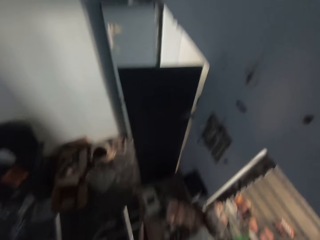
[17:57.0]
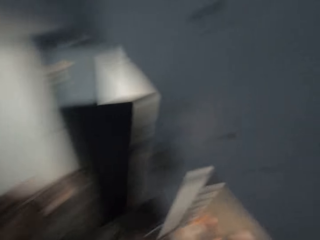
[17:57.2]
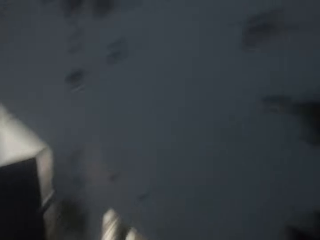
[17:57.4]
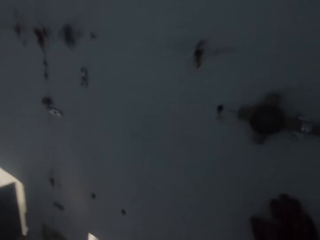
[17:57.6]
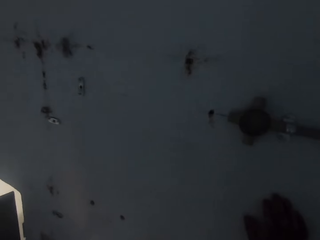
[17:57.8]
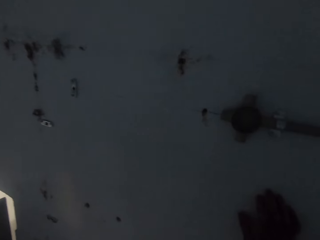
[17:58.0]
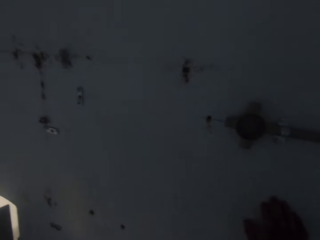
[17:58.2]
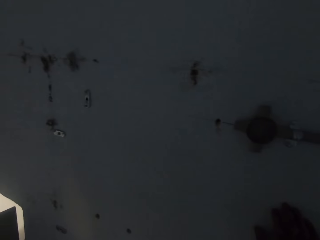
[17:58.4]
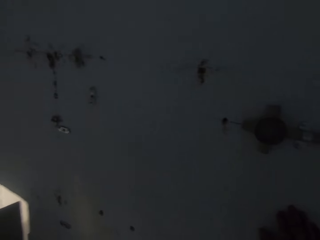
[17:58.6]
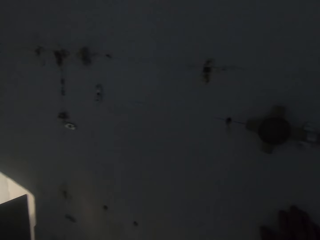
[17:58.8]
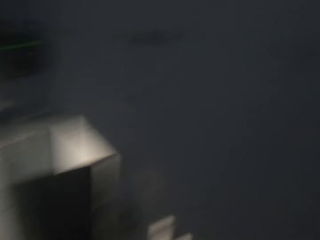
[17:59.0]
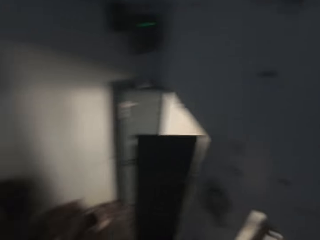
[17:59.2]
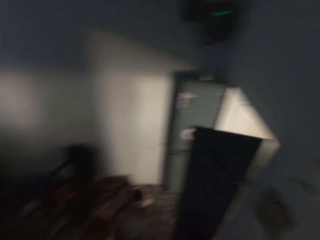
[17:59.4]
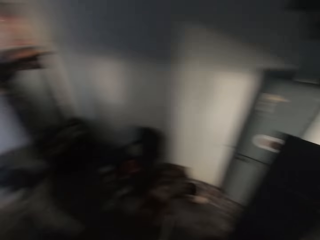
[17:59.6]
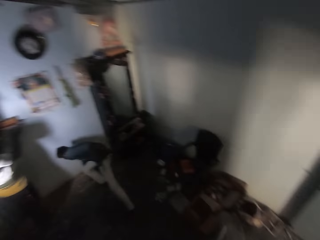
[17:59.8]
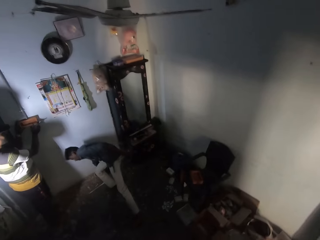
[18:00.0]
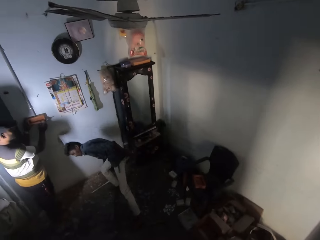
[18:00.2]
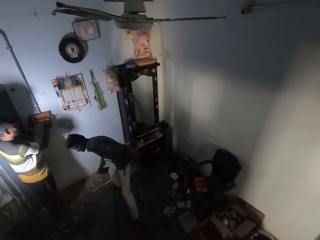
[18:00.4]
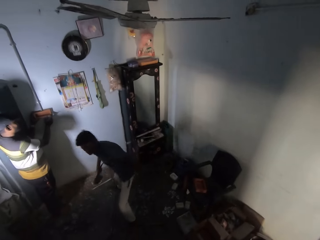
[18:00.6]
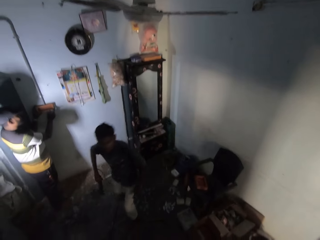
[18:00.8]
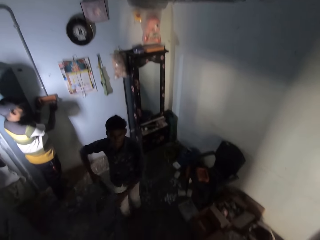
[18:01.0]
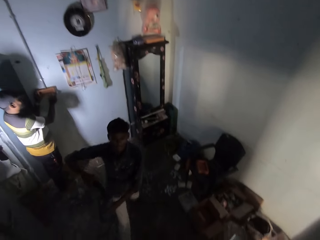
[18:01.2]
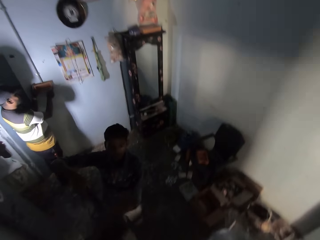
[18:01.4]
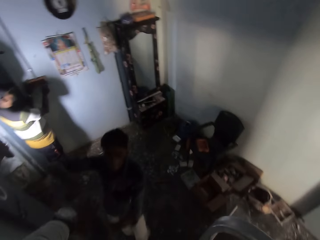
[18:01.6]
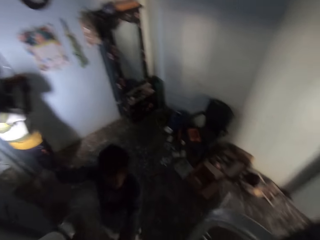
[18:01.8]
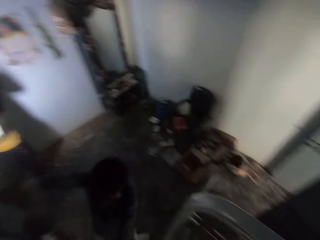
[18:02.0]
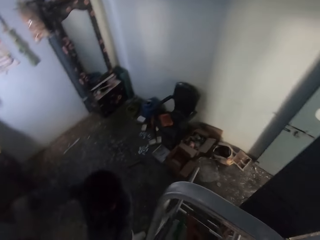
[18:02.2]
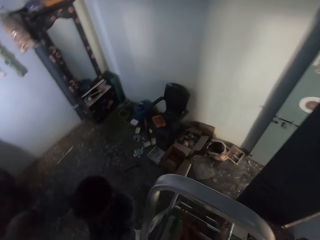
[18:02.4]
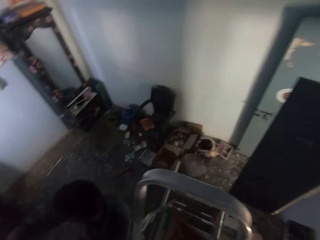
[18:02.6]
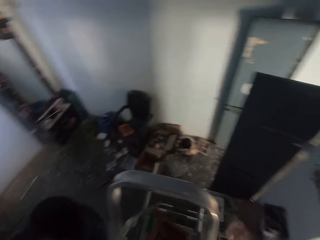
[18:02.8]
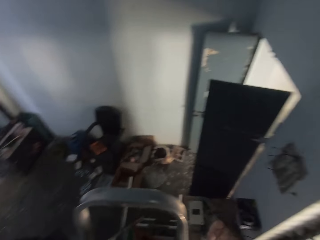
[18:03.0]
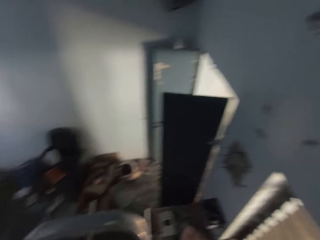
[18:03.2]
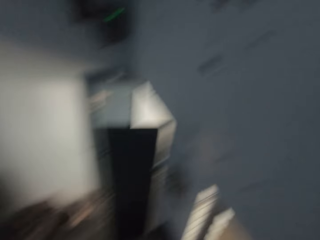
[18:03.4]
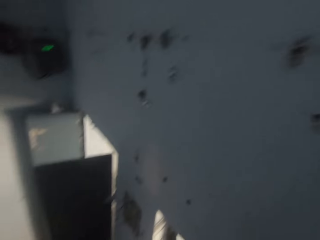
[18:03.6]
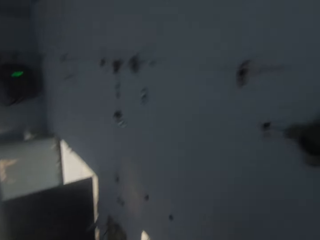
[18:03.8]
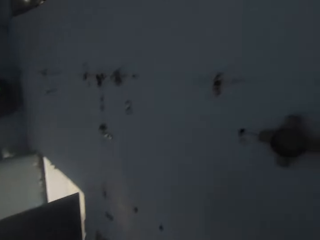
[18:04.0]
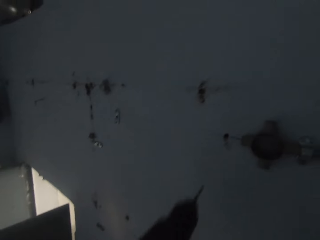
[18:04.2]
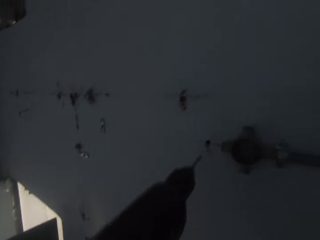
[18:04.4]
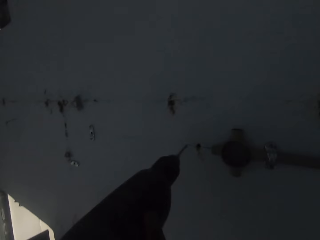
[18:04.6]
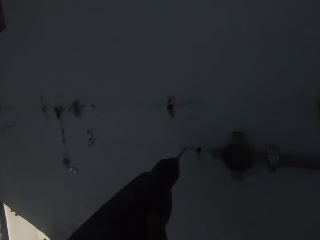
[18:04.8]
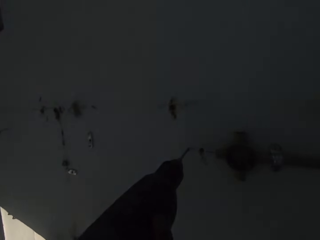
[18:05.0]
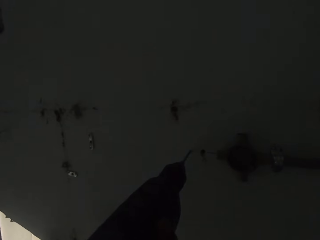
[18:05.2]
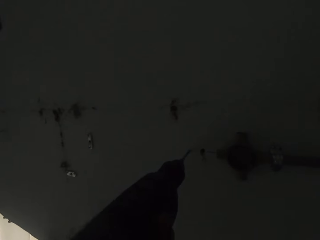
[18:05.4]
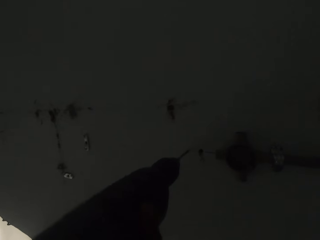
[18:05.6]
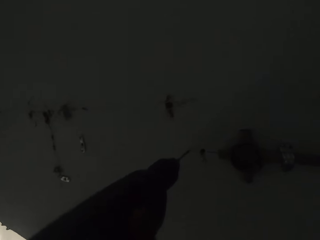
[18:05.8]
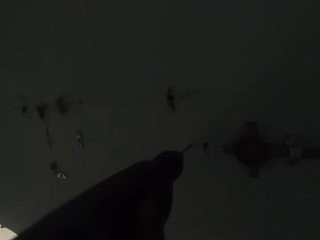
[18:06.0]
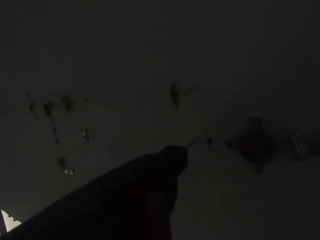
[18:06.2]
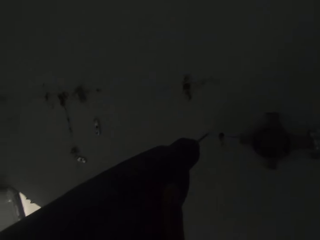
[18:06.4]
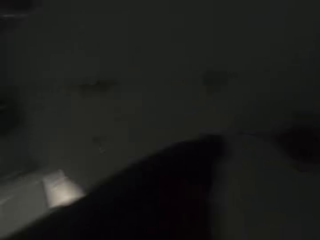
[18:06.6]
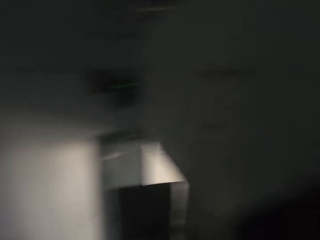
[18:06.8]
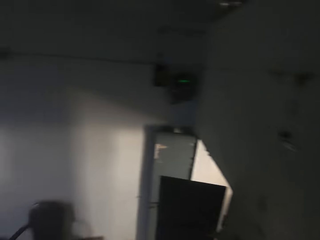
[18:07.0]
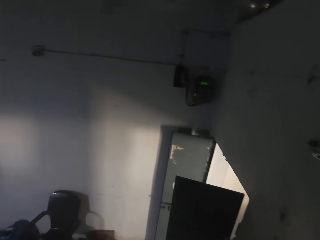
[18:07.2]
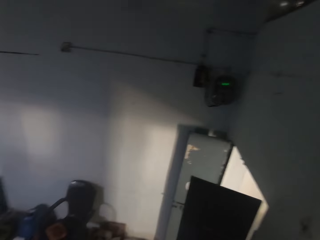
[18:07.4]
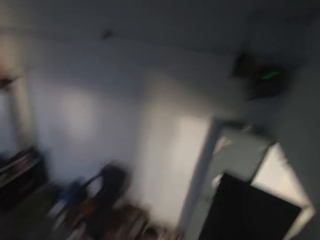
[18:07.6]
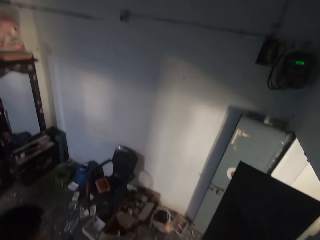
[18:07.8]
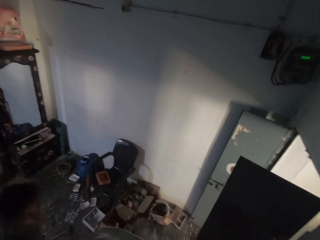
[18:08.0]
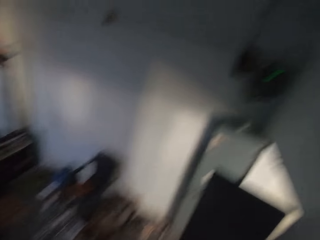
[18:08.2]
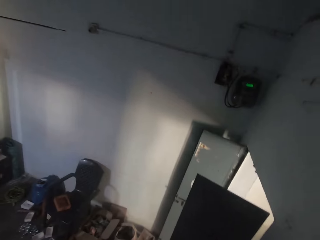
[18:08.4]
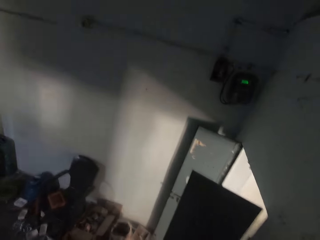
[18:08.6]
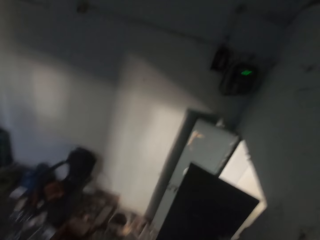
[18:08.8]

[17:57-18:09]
A man picks up an electric drill from the floor with his right hand. He passes the electric drill to the camera wearer with both hands. The camera wearer drills the wall with the electric drill in both hands.

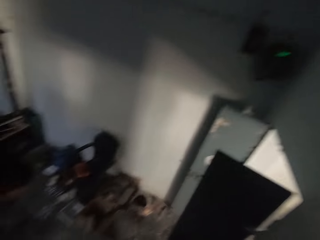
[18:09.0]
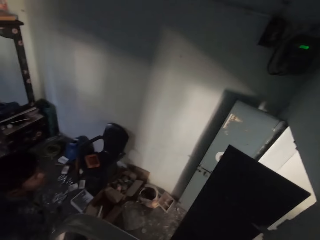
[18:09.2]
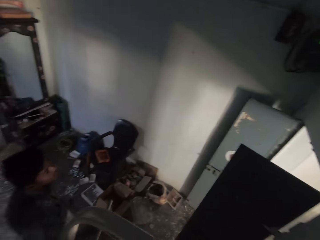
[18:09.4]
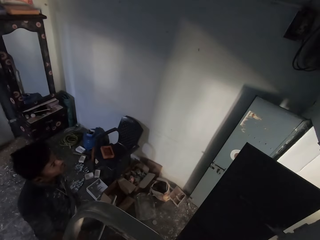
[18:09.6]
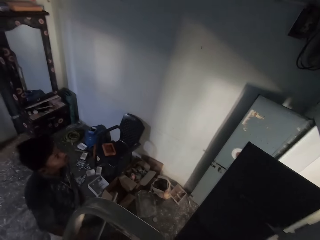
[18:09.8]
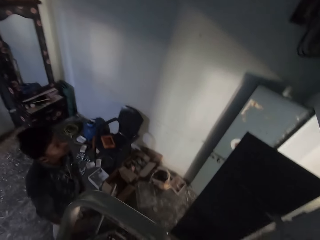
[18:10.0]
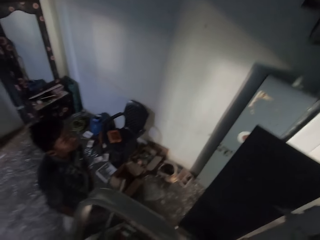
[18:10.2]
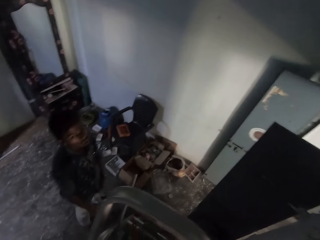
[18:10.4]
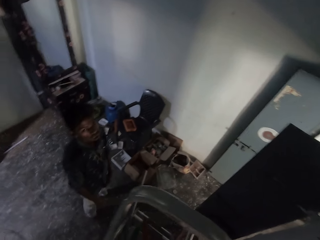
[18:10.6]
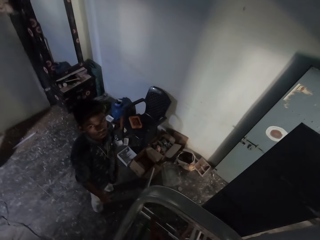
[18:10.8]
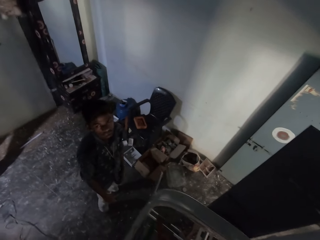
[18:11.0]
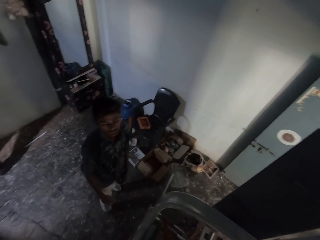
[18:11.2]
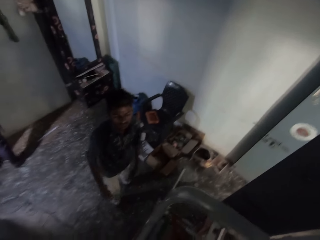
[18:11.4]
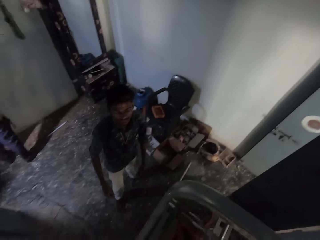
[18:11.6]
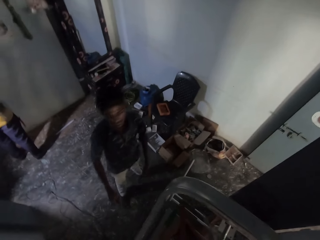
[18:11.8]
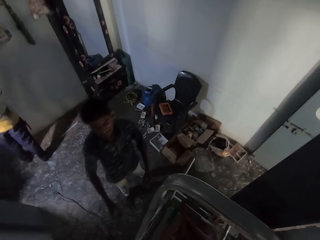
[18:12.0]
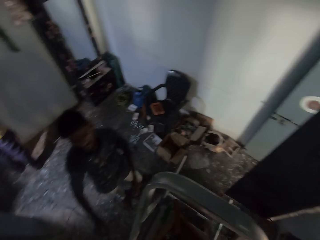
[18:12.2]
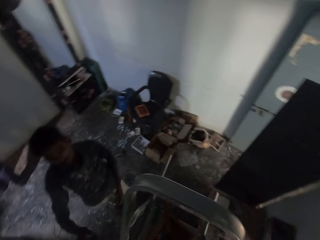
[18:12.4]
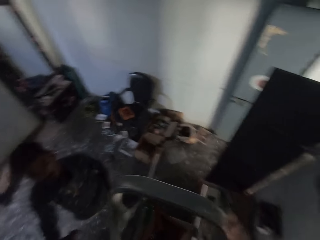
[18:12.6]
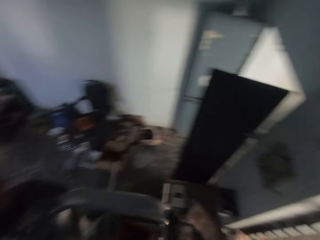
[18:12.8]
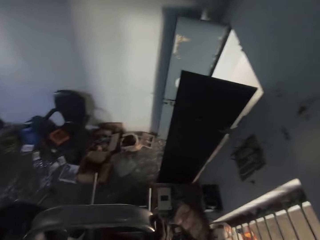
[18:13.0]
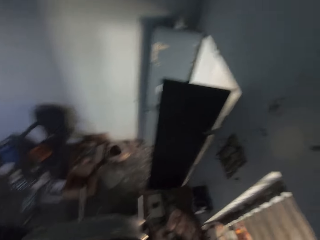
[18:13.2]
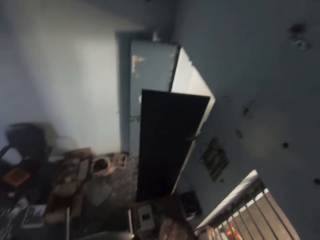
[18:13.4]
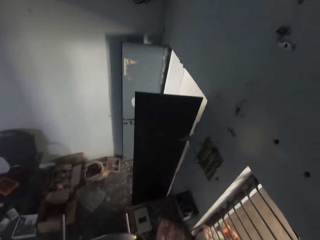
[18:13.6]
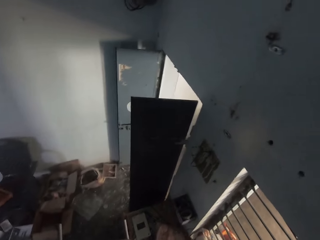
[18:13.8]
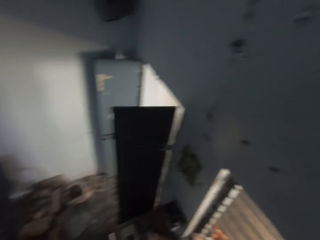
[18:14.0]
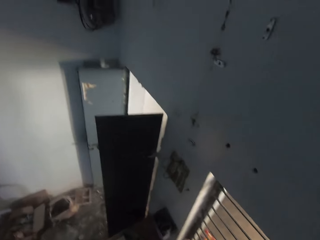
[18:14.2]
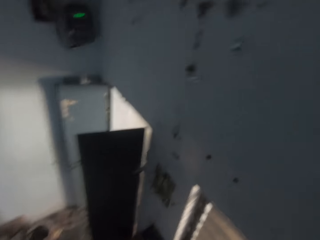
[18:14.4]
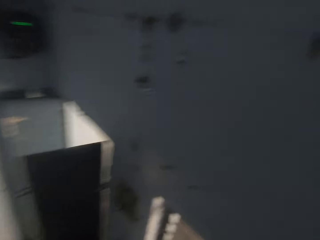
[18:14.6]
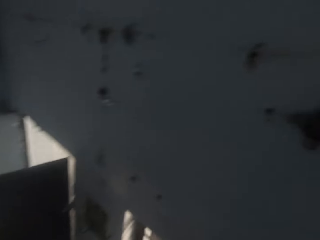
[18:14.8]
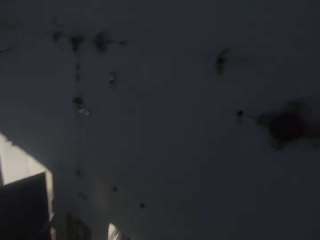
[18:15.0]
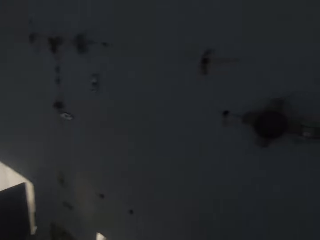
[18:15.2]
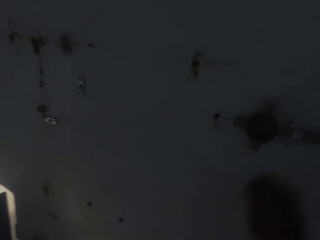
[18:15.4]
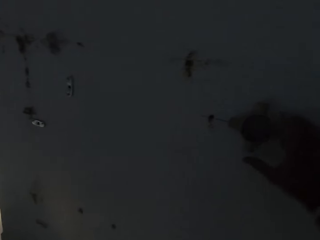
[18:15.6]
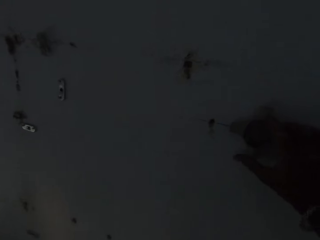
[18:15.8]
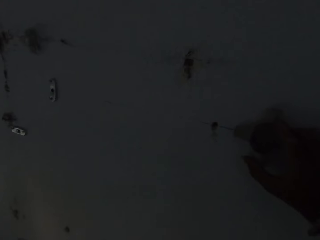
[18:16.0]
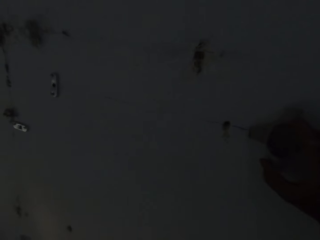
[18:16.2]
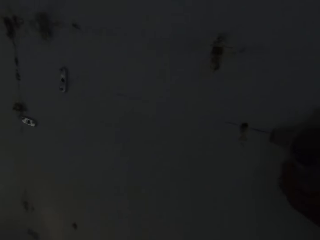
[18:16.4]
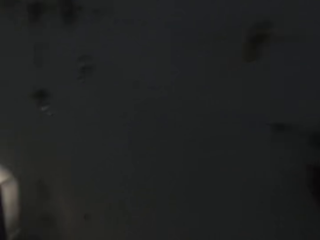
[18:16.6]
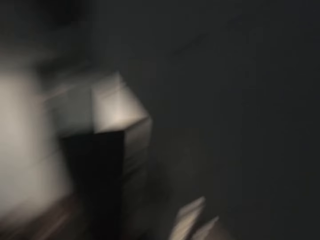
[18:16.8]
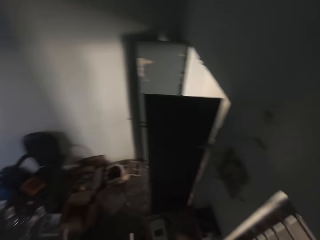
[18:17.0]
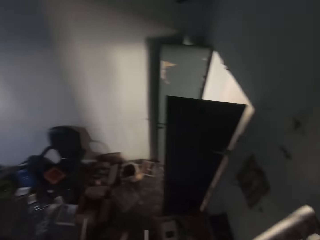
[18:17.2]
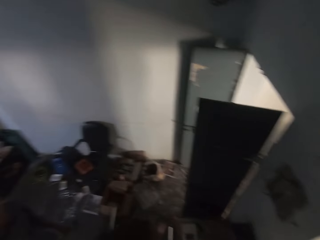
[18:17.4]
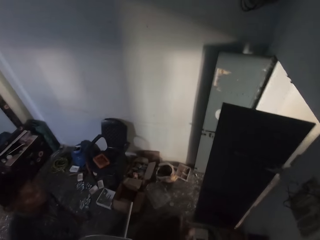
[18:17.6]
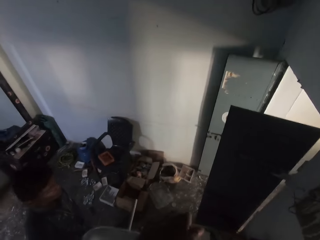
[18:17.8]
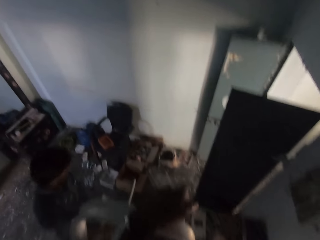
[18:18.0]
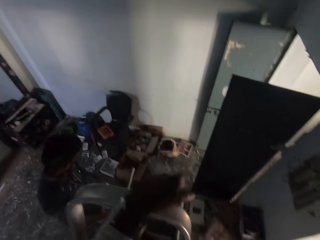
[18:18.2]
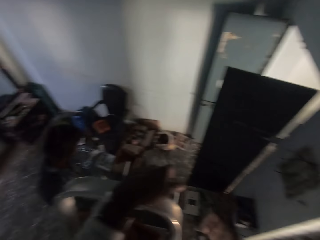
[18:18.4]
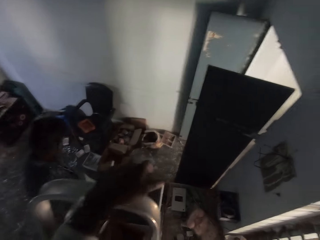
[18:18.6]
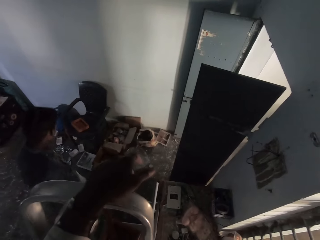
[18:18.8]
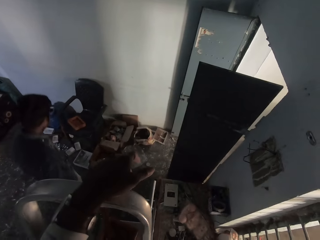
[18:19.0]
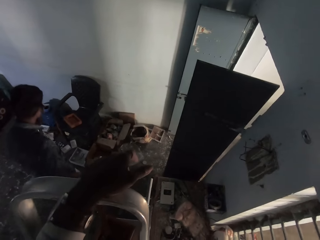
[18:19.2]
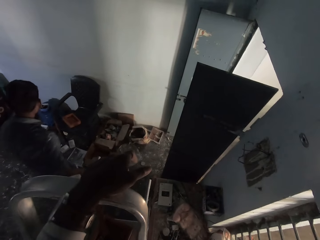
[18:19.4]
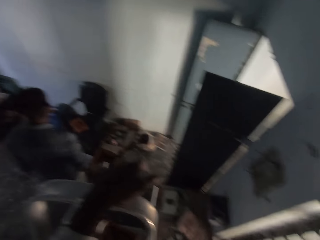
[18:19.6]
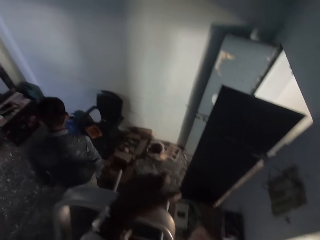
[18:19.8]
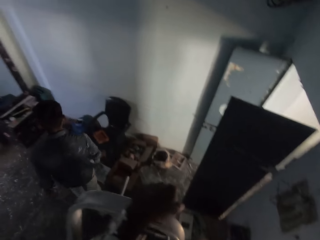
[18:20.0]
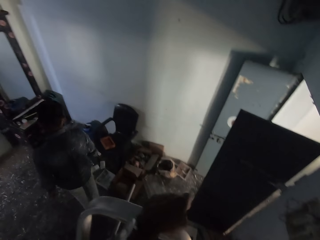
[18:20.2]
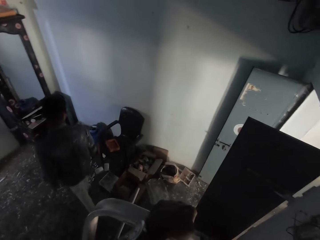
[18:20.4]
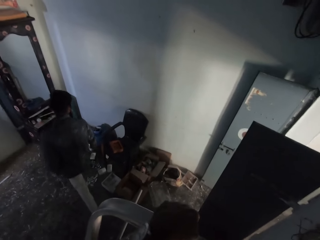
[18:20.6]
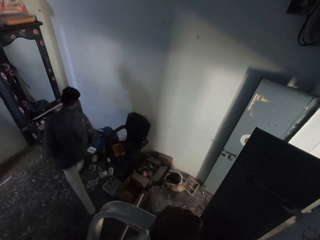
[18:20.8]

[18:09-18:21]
The camera wearer touches a hook on the wall with his right hand. He holds the electric pipe.
